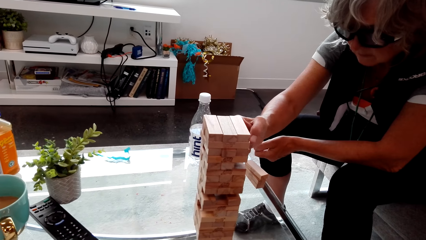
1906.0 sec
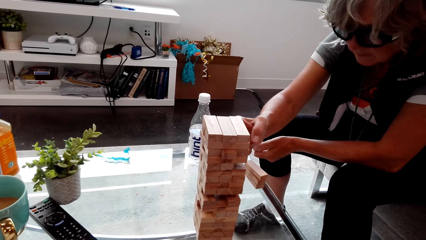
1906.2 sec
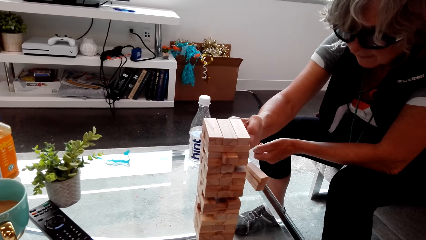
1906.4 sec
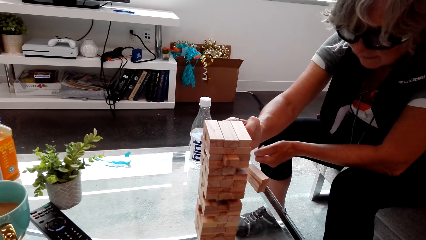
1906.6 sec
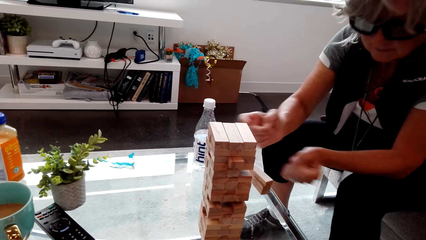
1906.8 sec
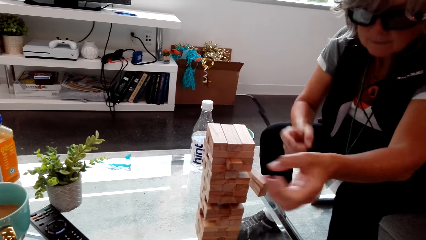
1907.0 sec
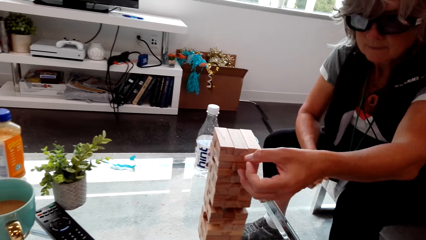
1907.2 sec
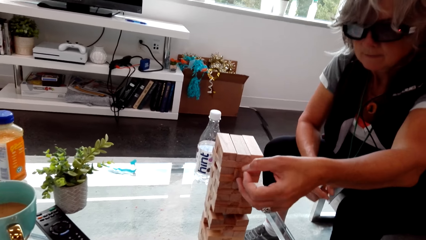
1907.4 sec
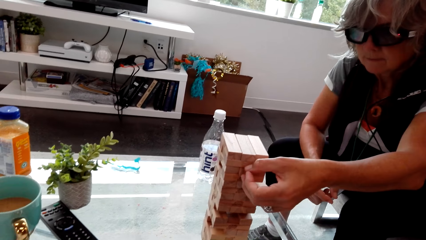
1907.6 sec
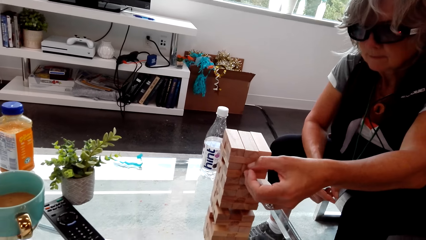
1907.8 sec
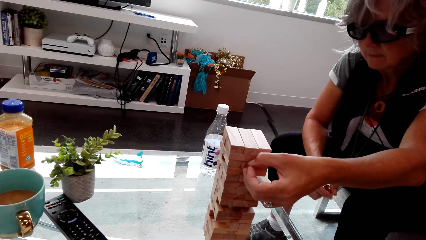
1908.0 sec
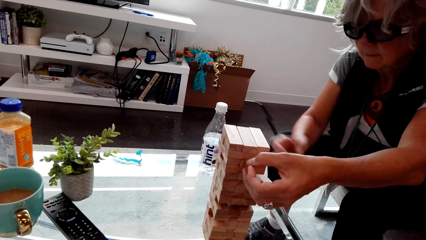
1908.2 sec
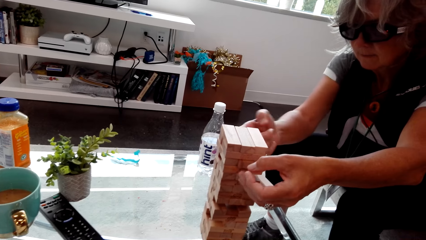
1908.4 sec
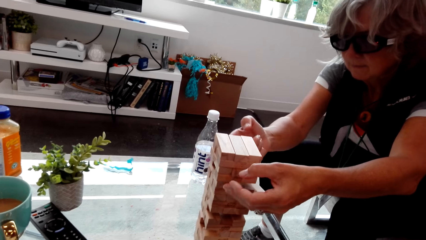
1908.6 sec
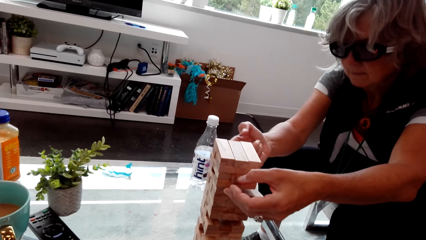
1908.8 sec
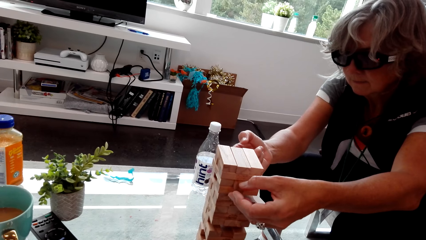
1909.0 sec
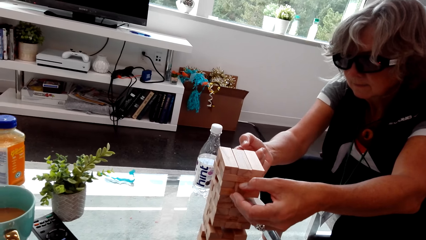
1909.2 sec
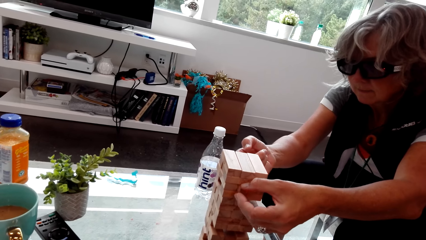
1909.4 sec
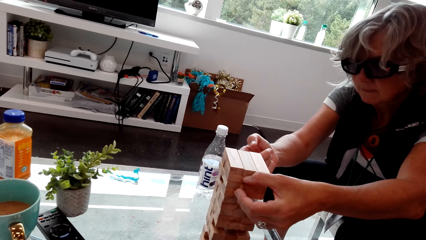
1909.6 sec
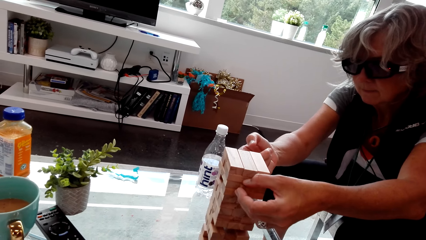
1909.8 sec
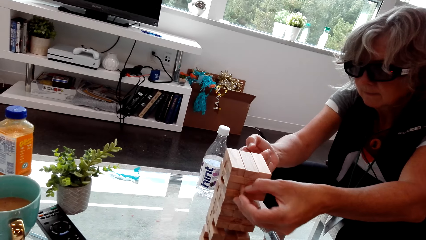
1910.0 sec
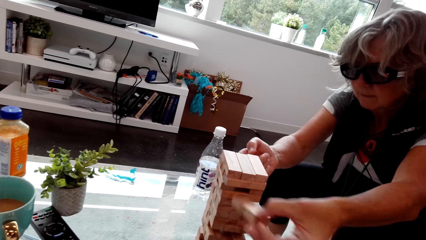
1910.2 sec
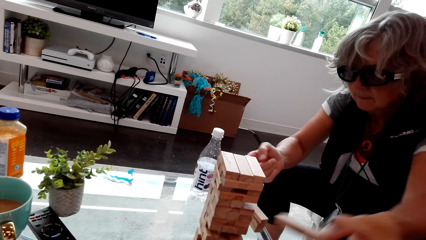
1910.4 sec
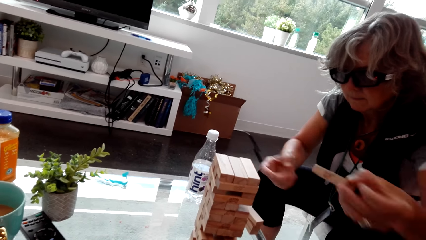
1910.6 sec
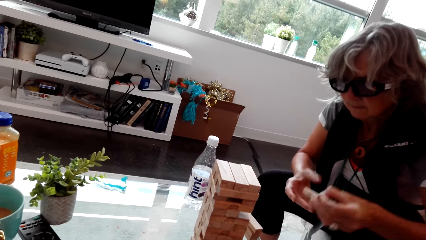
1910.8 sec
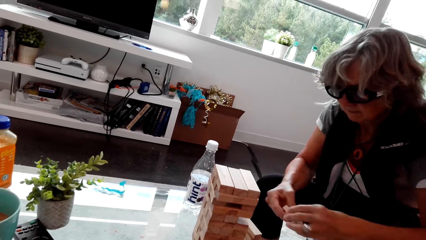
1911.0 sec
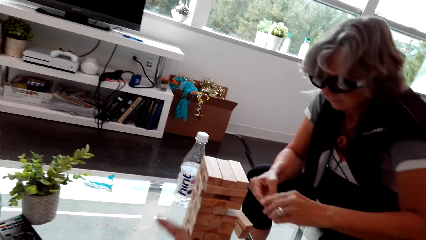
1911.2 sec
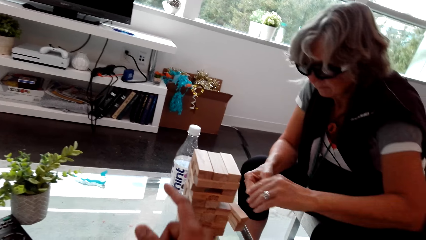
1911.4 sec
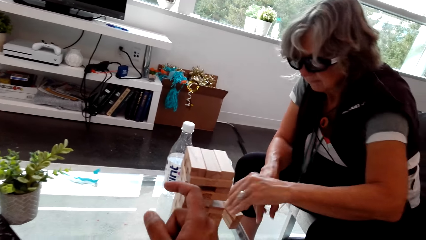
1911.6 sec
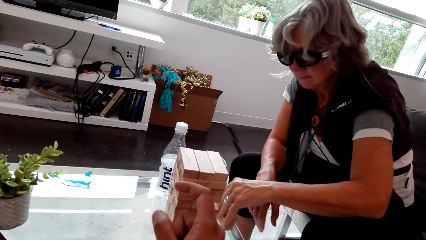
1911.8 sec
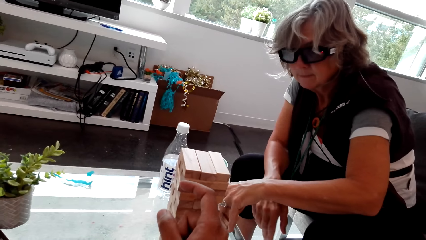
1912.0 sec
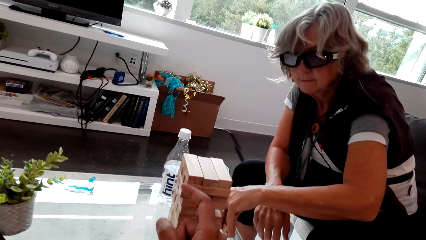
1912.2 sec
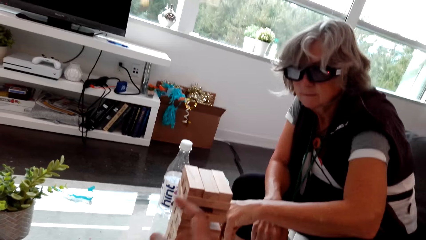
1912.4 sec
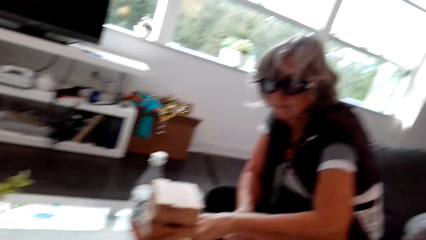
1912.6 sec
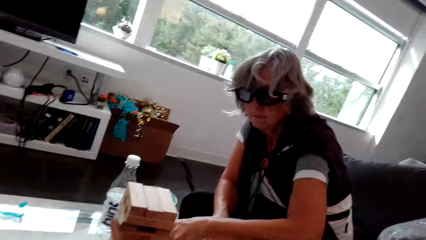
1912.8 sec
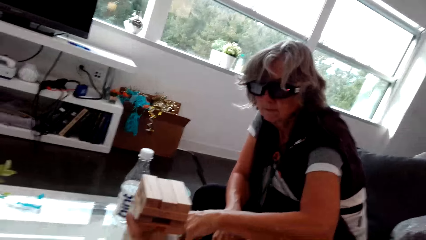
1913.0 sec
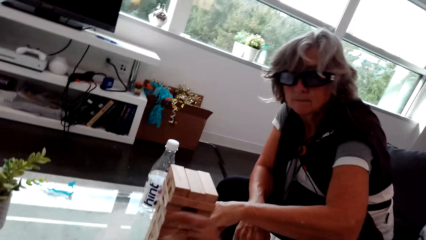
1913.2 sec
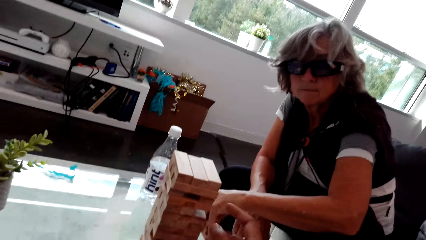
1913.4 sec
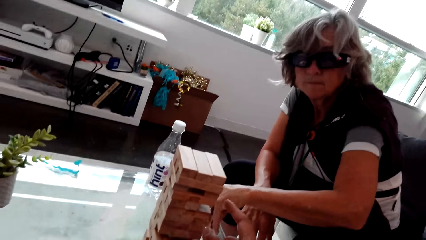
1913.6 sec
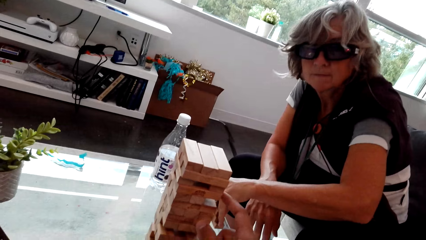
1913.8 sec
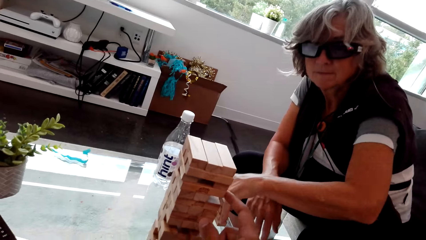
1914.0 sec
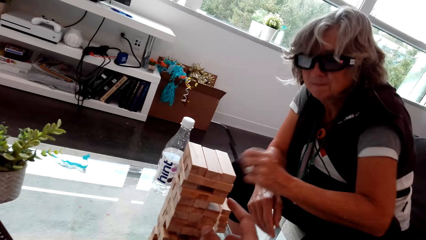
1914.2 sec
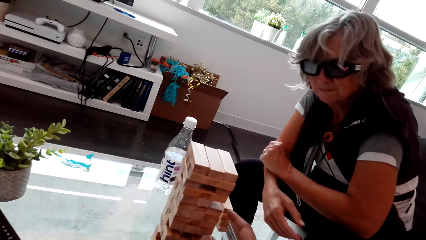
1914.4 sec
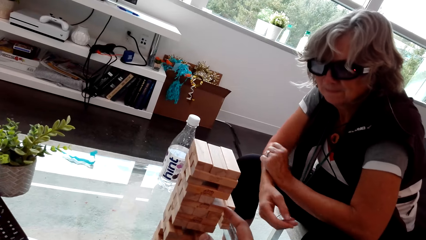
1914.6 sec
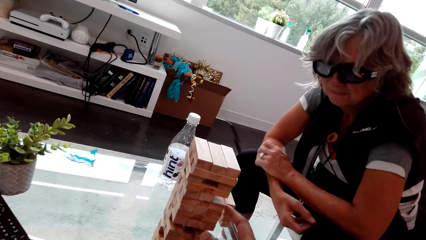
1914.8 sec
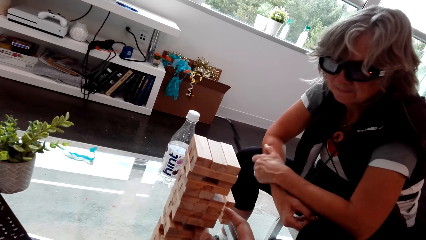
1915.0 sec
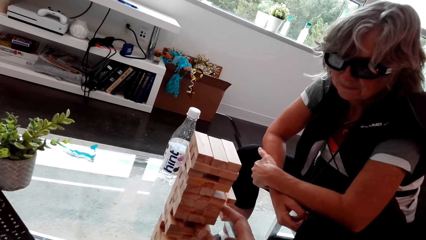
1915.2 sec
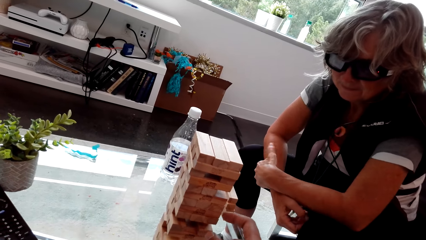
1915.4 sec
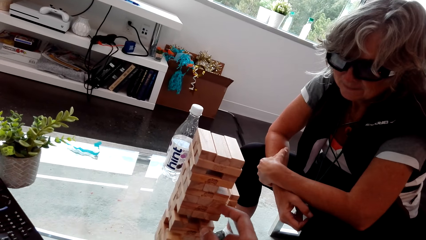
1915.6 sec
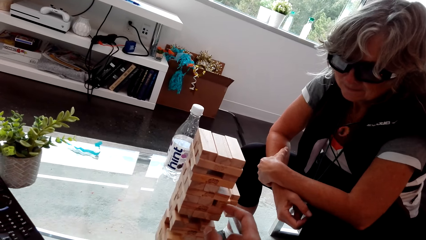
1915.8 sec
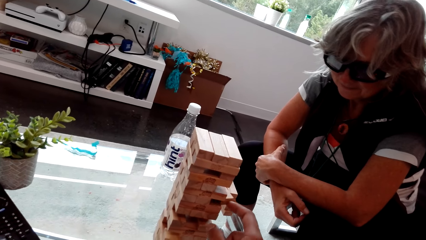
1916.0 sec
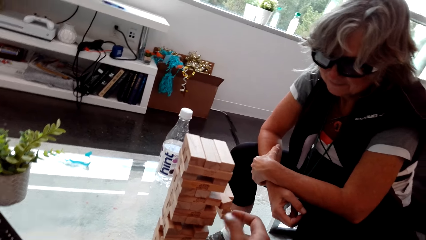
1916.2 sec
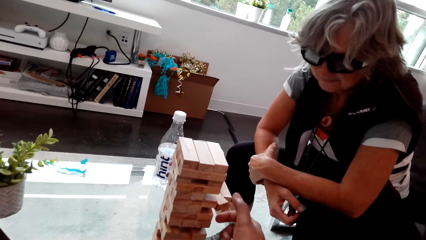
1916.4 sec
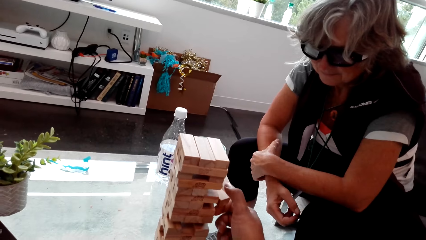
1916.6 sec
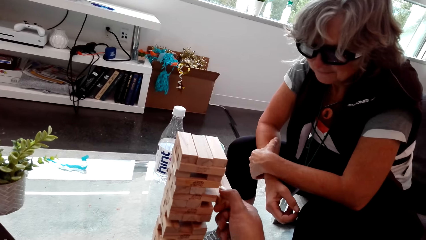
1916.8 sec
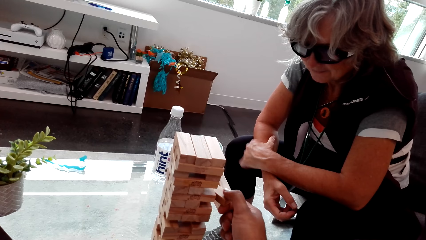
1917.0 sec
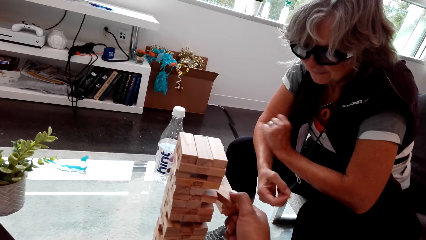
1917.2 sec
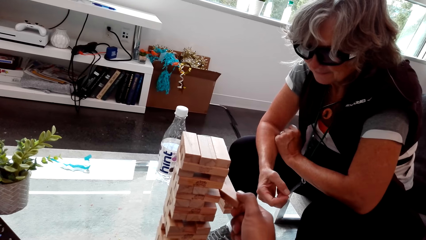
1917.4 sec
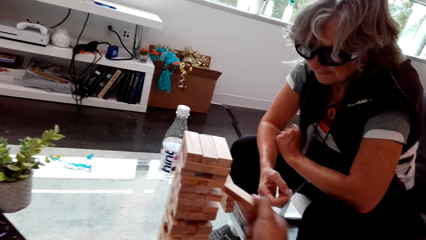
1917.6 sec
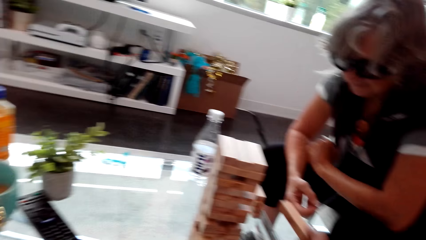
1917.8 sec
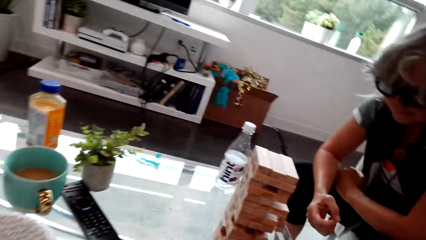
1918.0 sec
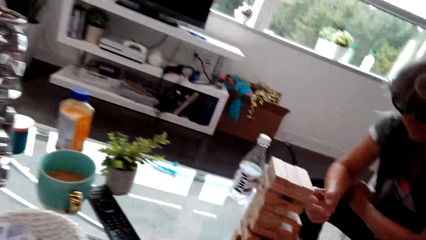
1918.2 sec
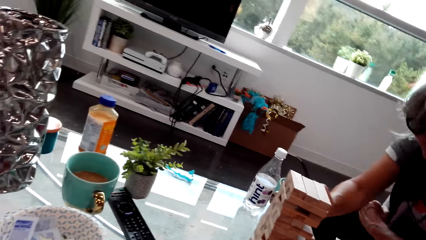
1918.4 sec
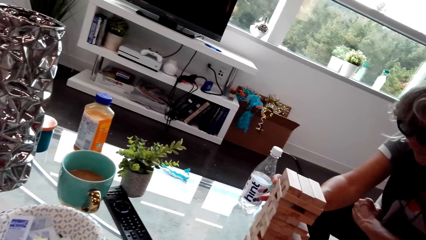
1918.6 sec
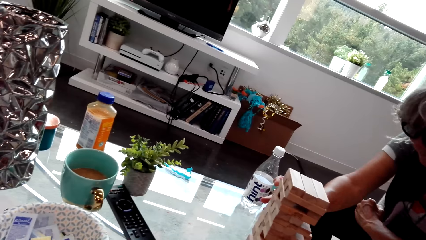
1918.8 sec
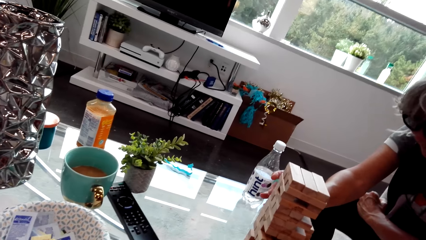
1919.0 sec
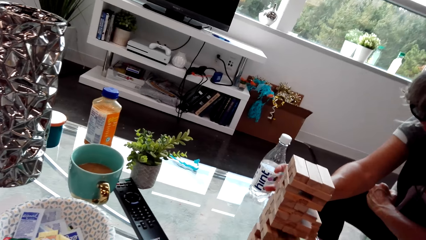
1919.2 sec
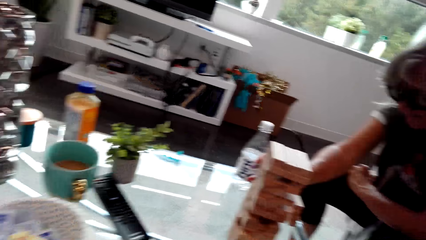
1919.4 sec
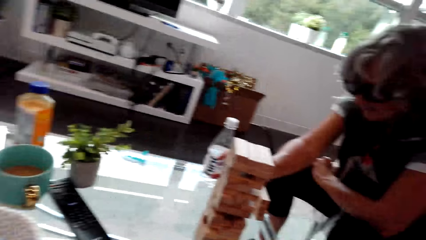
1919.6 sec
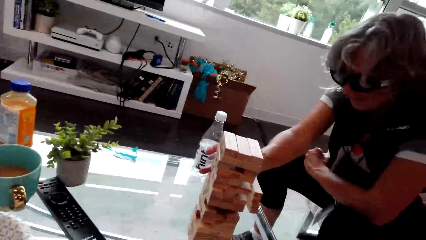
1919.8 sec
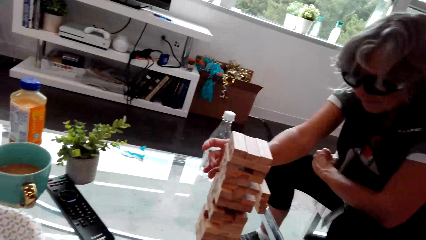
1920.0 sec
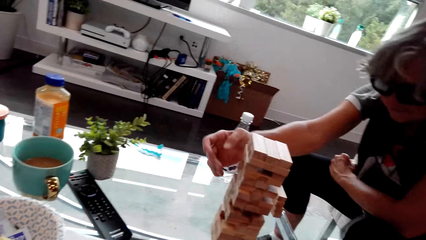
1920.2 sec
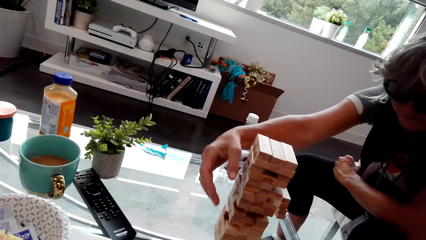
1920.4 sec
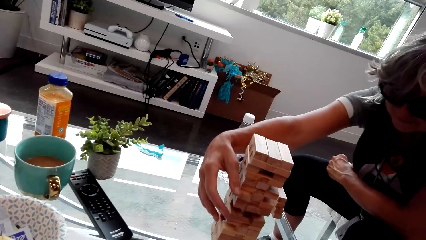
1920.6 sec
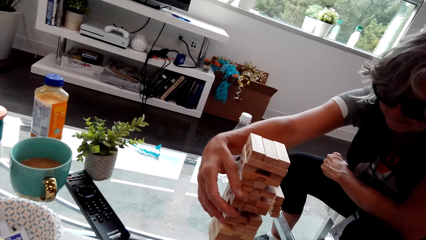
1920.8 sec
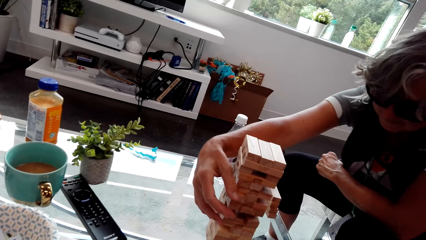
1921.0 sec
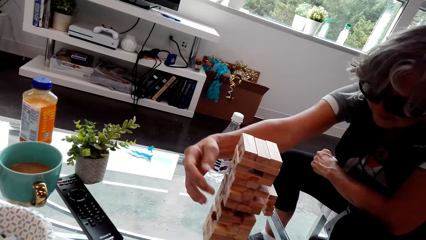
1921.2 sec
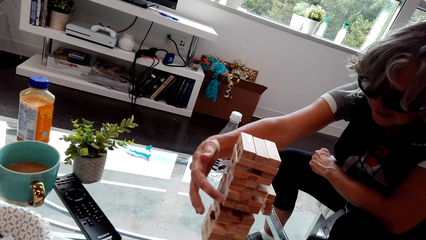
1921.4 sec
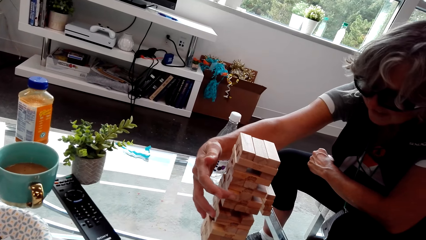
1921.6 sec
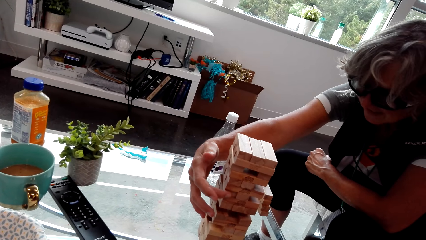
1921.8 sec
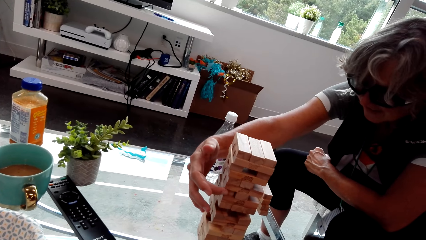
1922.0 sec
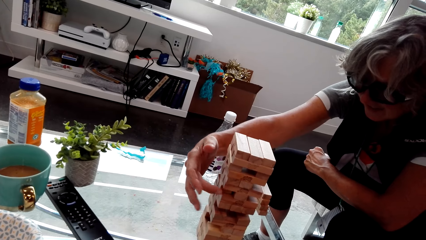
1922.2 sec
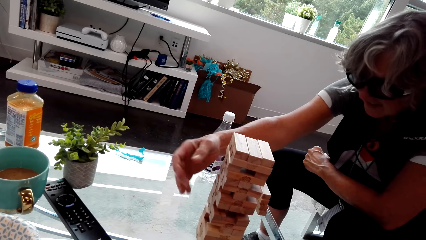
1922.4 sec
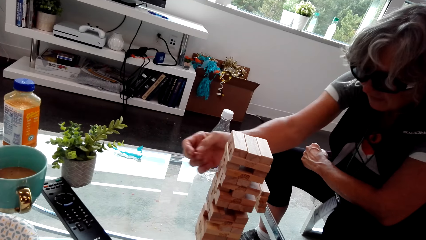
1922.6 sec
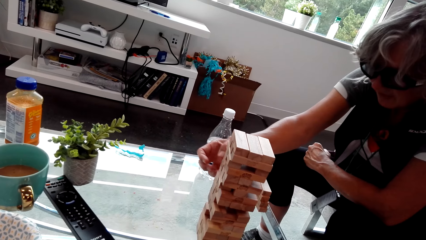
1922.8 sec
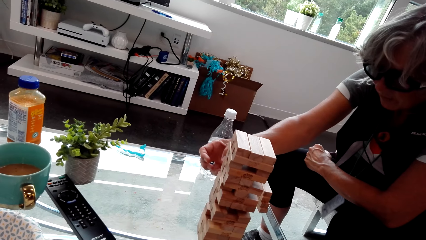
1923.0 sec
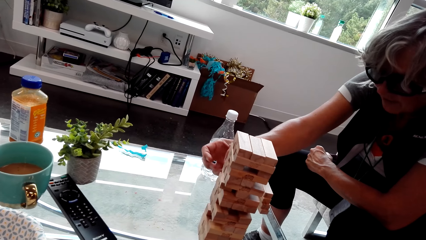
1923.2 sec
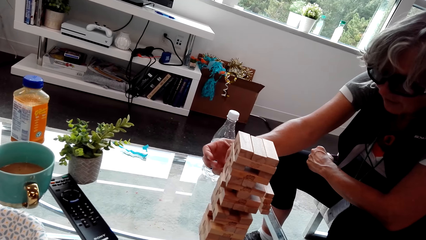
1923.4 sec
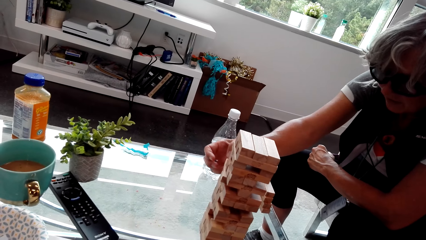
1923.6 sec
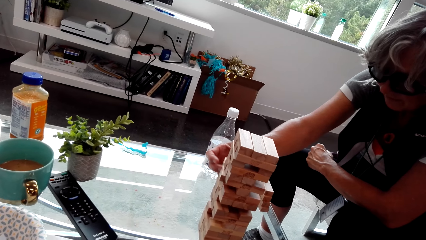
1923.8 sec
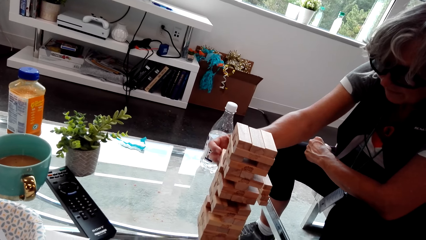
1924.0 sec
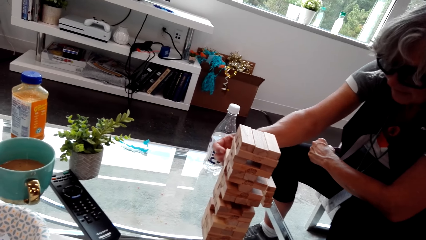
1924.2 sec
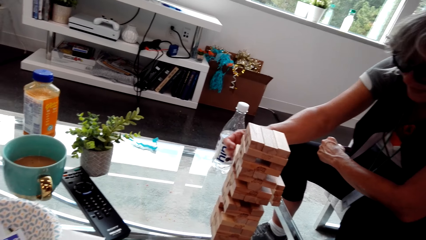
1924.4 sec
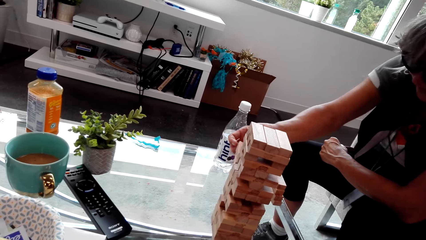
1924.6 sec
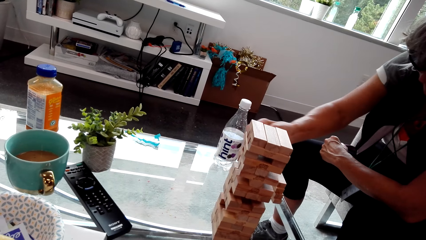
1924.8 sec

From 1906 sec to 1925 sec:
A woman plays a brick wood game. The camera wearer holds a piece of wood. They play the trembling tower game. They talk with the woman. They play the trembling tower game again. The woman moves hands. The camera wearer plays the trembling tower game. The woman plays the trembling tower game. The camera wearer looks around. The woman plays the brick wood game.
